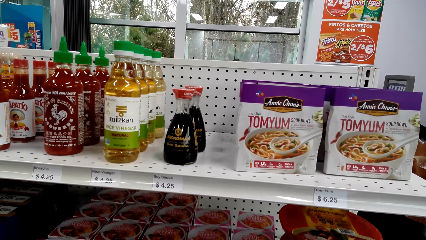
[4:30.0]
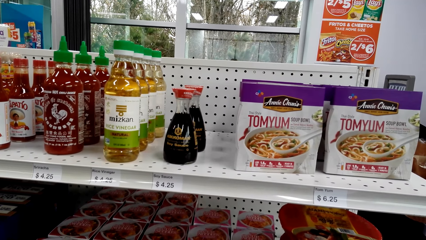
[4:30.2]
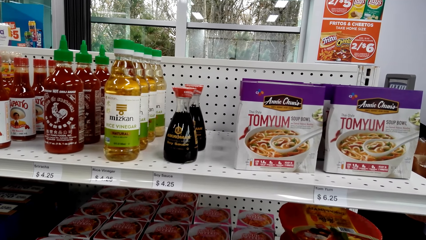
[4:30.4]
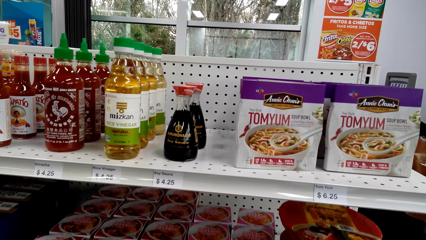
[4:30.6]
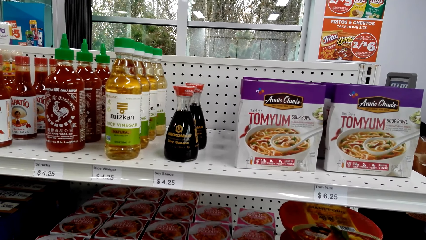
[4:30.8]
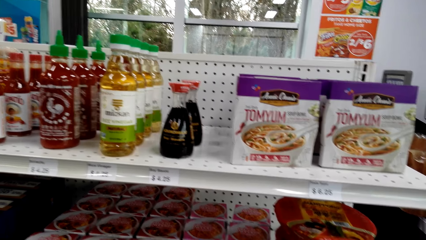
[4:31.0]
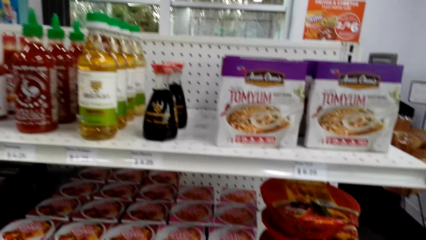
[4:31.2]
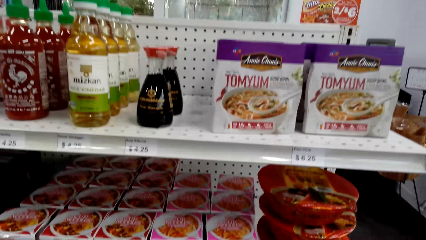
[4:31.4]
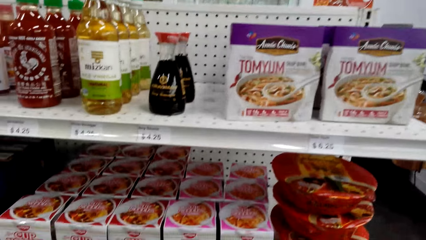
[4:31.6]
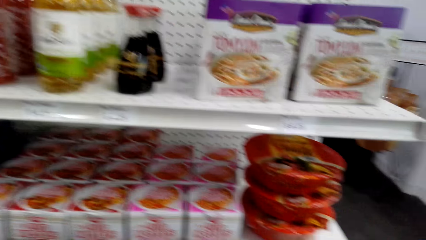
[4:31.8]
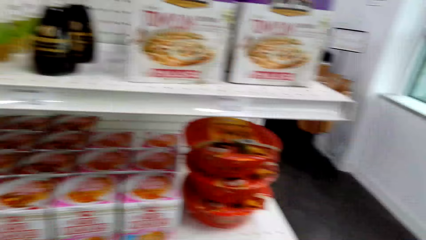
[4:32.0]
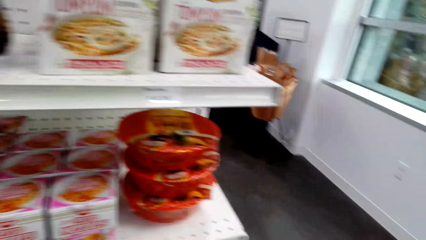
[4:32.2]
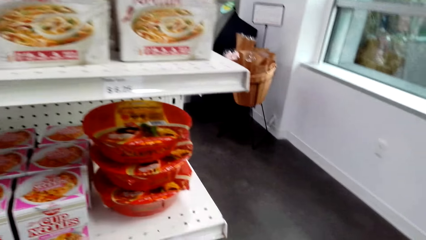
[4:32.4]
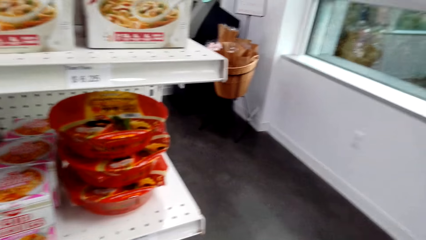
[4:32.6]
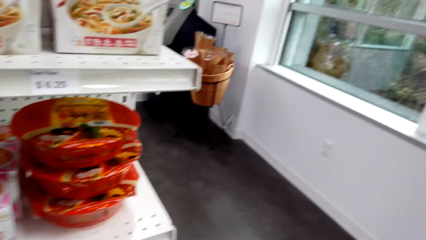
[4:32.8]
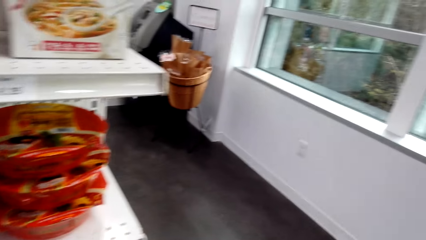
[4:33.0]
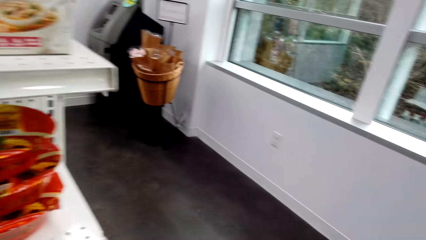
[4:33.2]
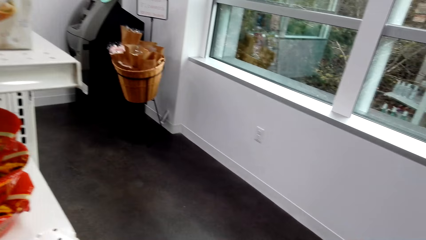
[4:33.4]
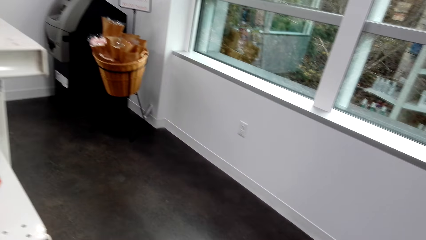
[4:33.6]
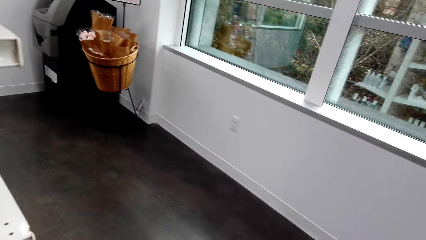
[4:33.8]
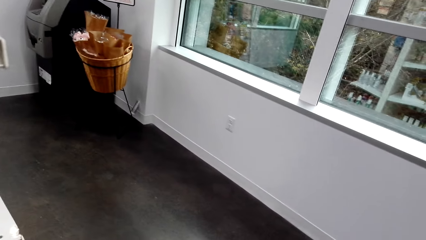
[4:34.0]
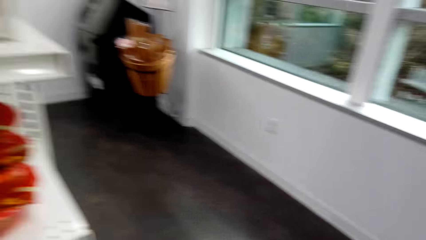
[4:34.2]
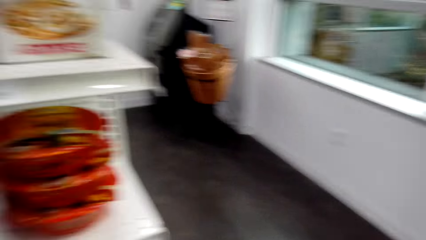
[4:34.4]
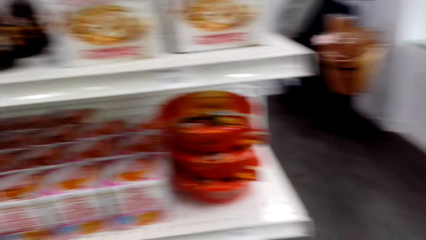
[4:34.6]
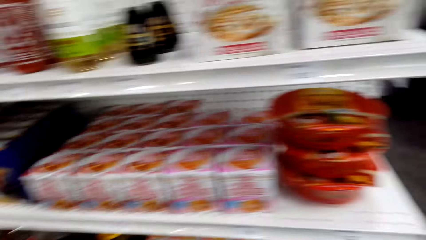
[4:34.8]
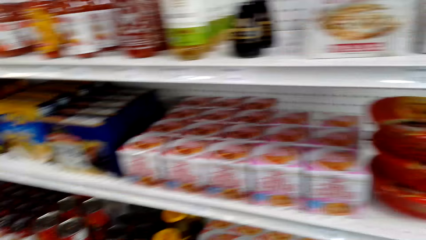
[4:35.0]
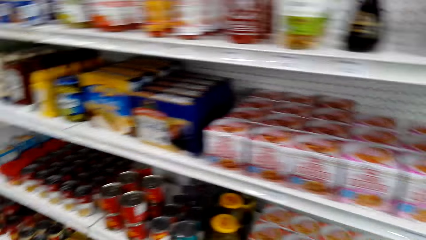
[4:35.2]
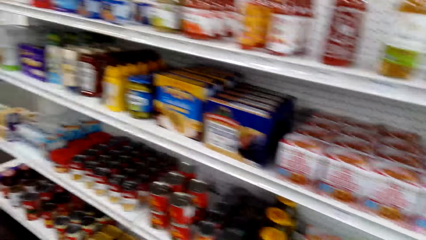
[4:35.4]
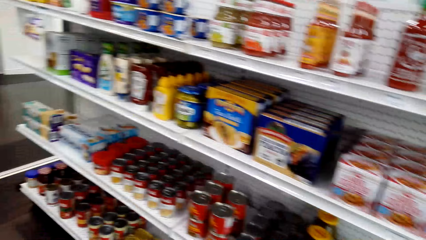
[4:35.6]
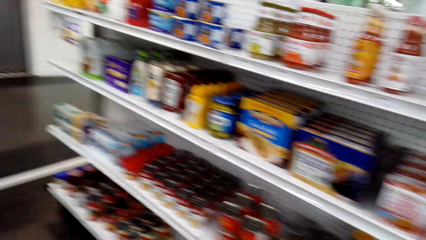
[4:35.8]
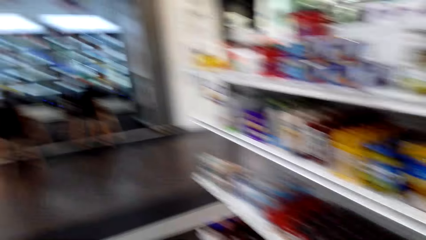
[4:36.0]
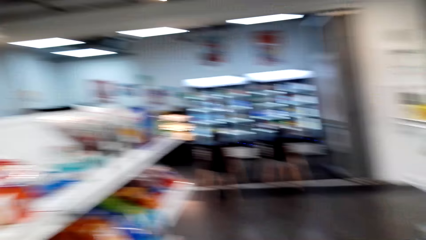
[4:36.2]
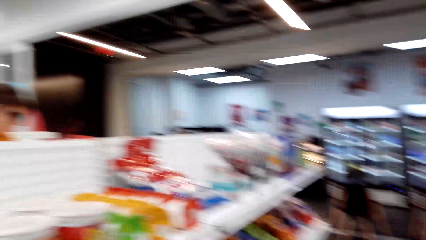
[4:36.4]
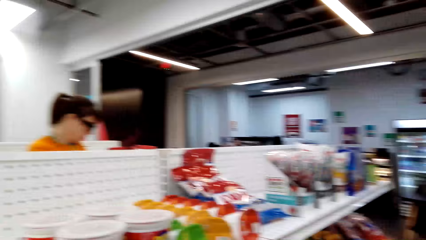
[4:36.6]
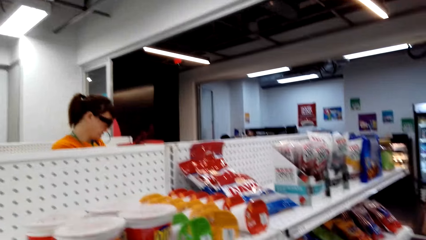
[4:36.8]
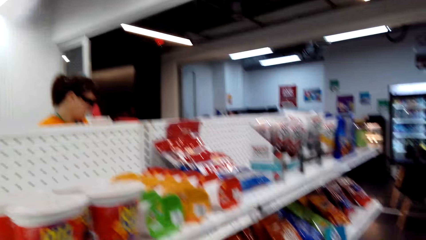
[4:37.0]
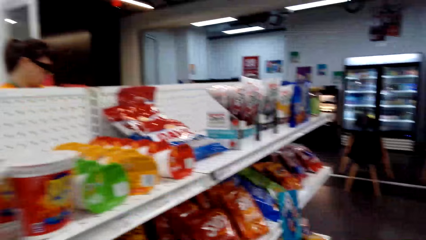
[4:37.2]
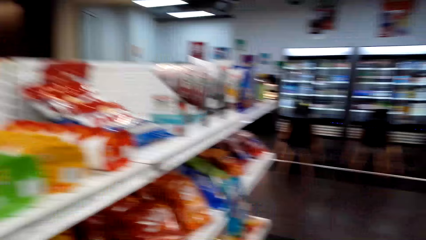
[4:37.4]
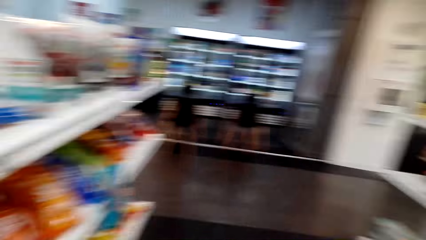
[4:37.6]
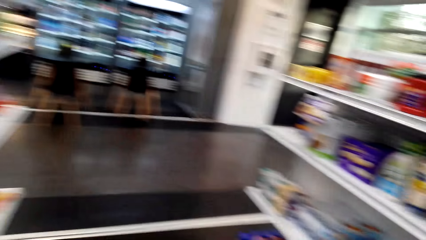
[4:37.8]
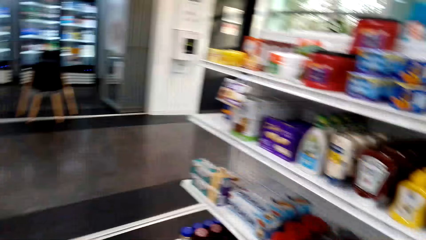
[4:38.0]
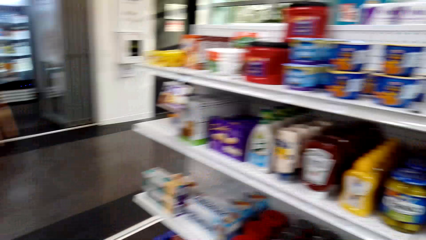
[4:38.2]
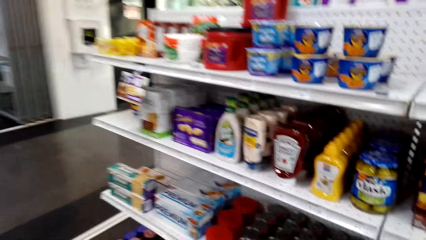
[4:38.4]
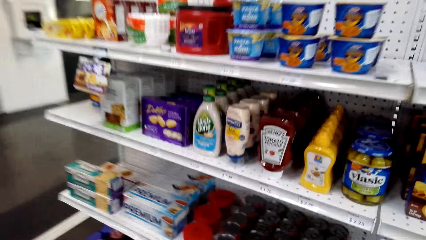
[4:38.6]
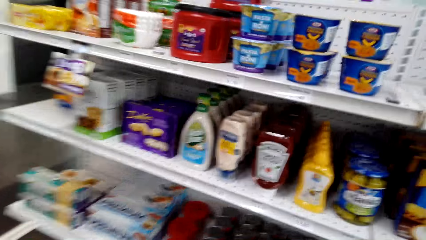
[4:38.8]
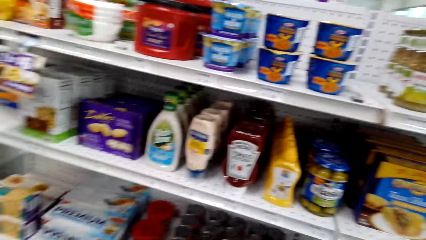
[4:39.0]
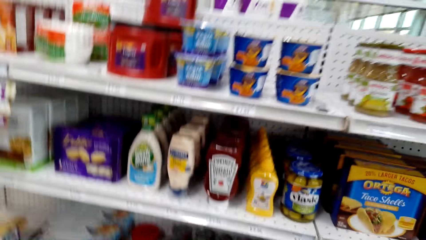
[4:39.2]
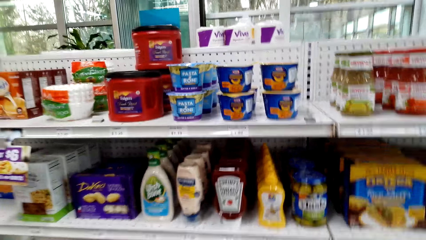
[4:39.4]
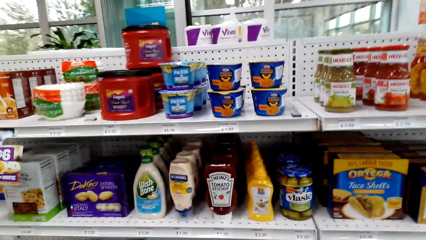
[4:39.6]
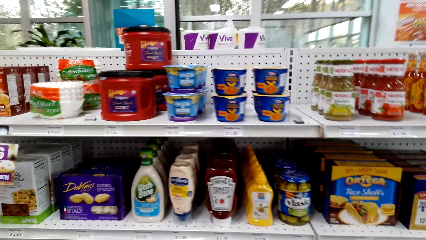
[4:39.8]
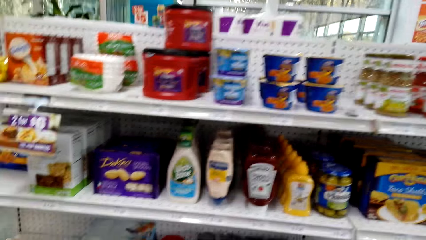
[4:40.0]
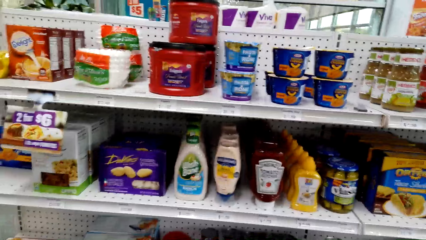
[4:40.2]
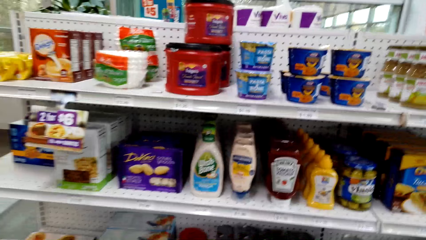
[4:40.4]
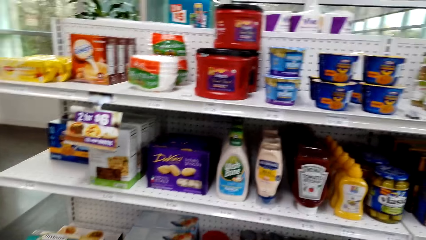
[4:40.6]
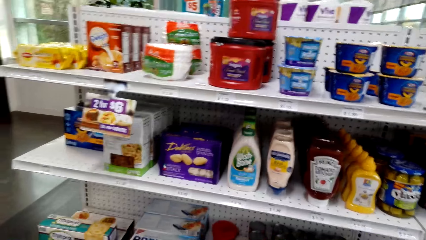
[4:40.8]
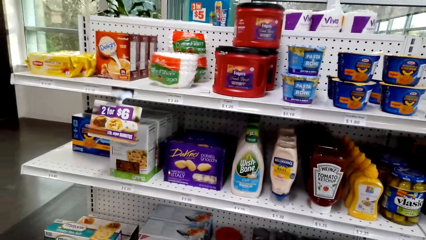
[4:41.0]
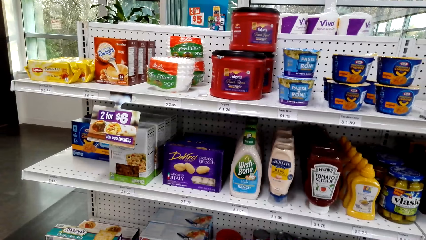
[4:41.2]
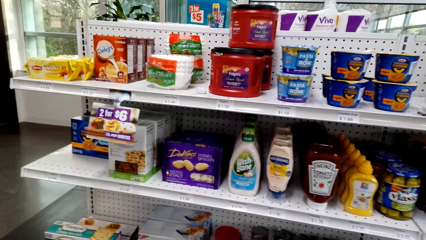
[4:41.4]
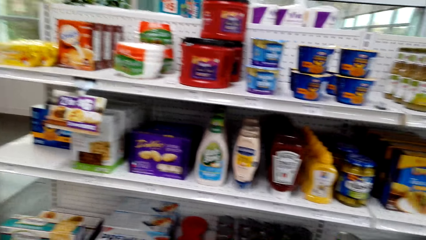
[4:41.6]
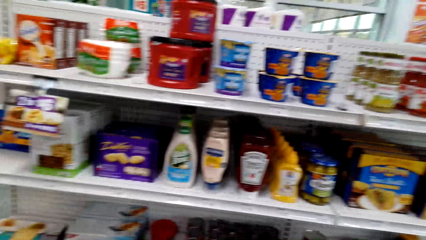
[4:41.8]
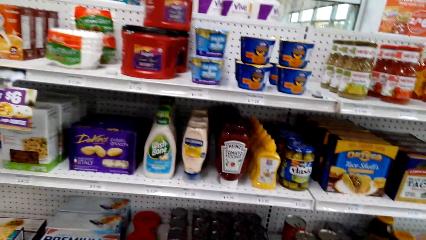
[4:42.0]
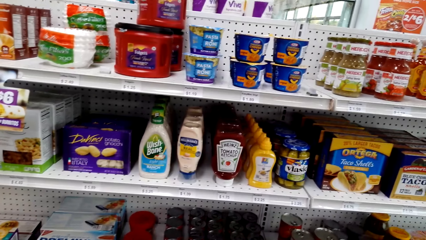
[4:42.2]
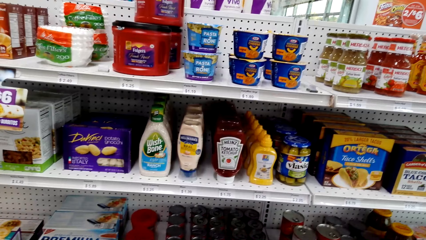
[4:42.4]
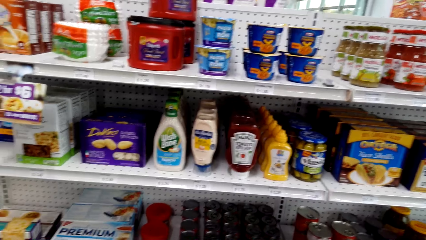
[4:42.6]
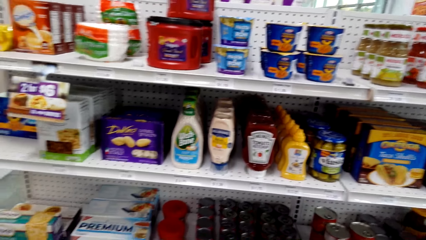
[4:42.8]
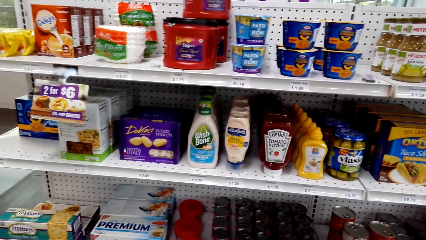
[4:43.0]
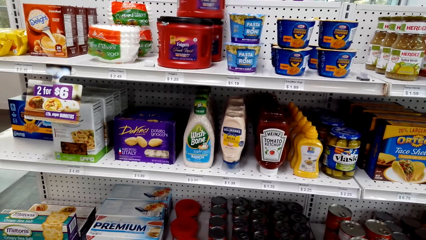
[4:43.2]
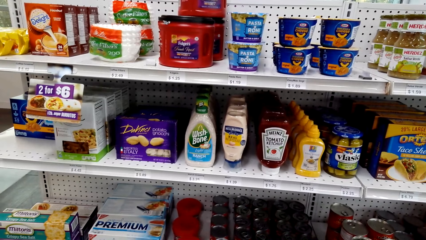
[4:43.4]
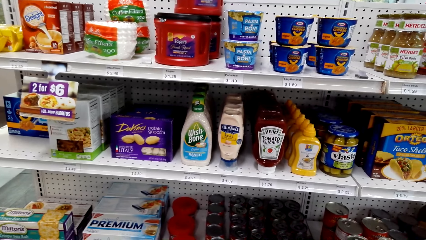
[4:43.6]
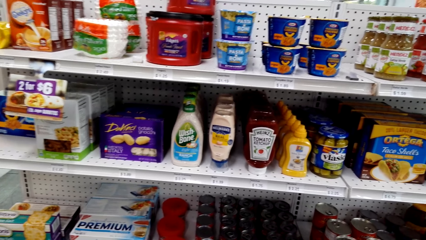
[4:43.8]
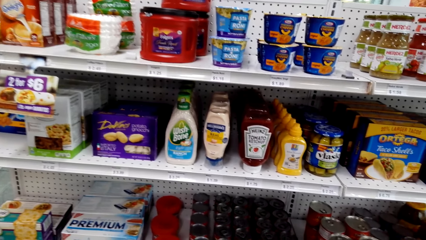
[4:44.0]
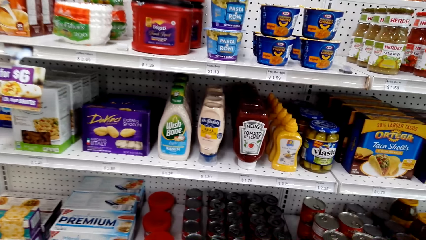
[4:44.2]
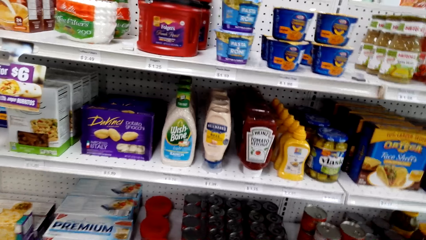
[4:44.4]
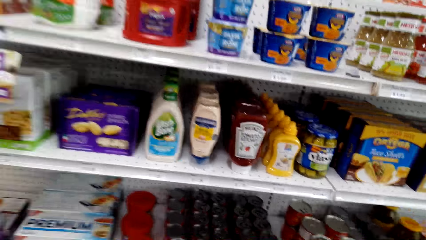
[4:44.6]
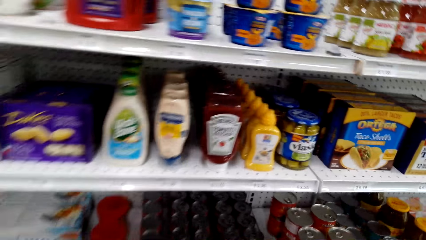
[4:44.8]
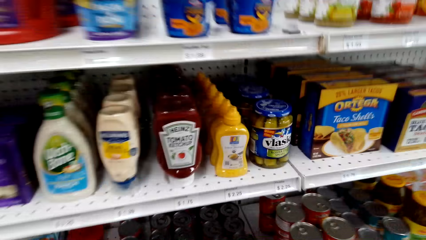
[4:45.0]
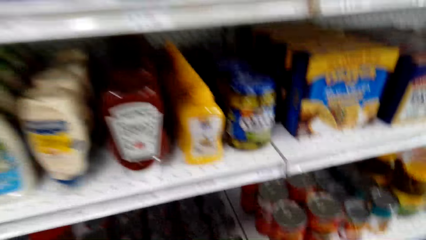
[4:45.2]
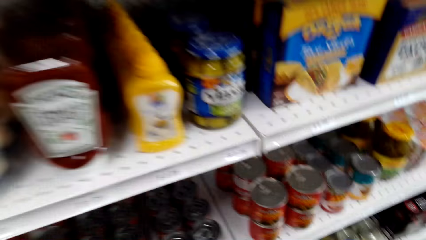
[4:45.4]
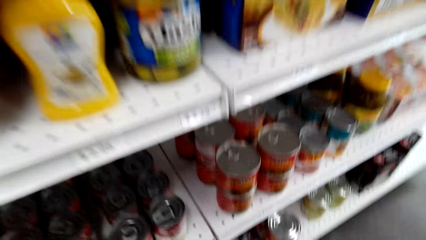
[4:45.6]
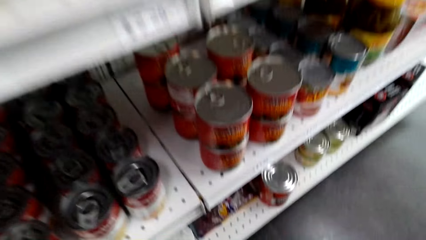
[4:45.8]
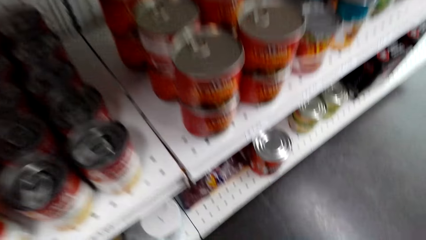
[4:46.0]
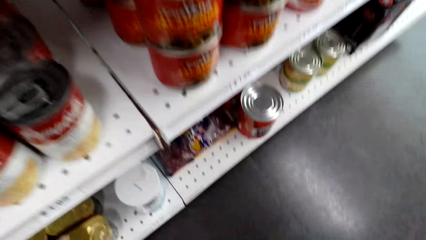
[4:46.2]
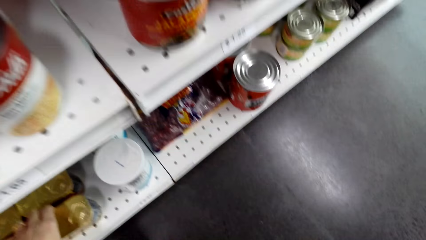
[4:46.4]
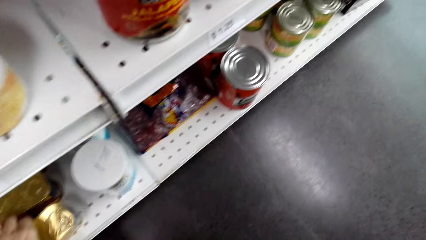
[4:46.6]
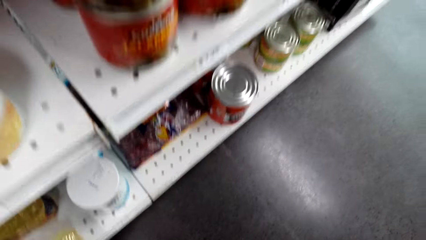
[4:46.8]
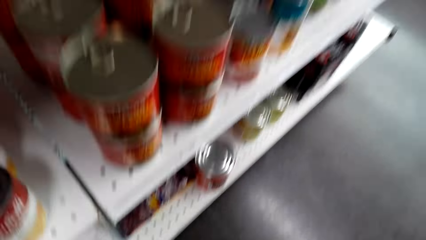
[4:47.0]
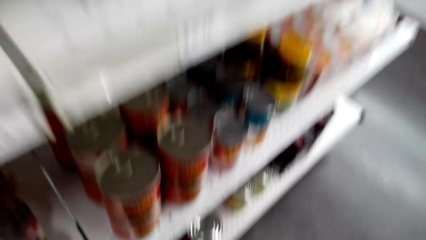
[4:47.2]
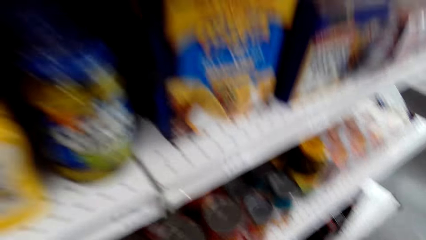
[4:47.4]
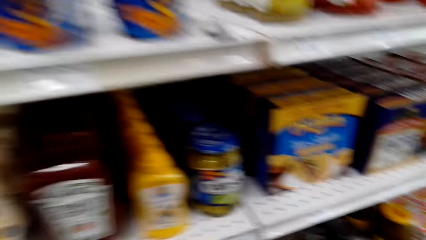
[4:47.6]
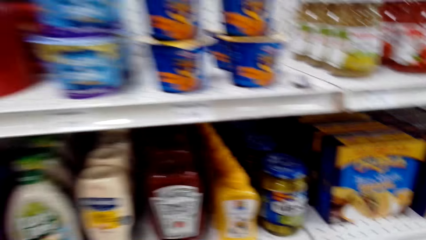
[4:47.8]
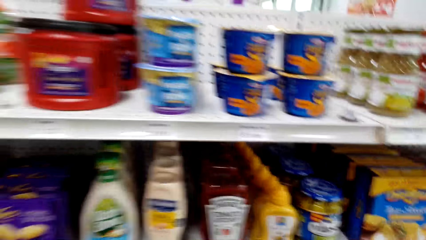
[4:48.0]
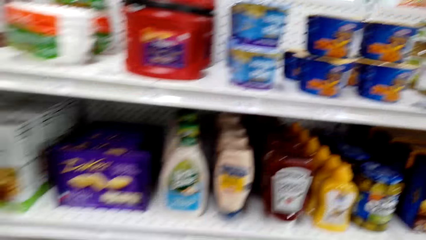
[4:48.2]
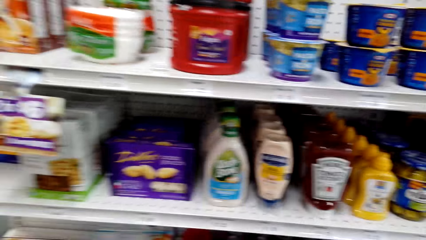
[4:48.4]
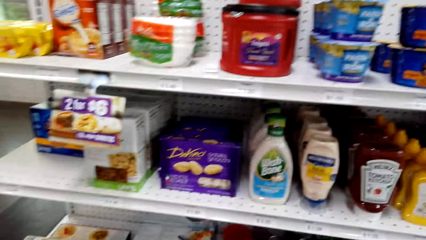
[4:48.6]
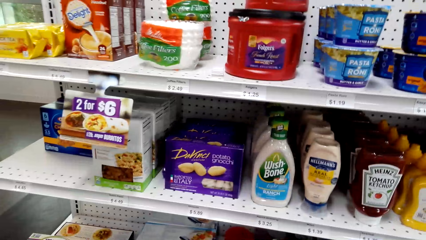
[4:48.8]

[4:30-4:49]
The camera wearer converses to a woman. The camera wearer and the woman walk around the supermarket. The camera wearer converses to the woman. They pick something on the shop shelf.
